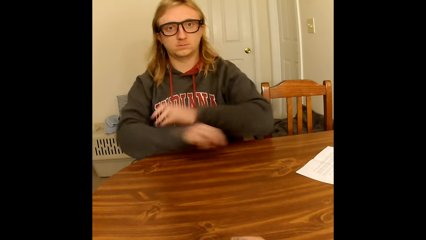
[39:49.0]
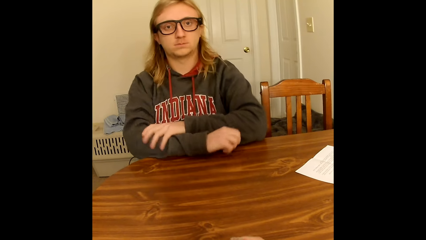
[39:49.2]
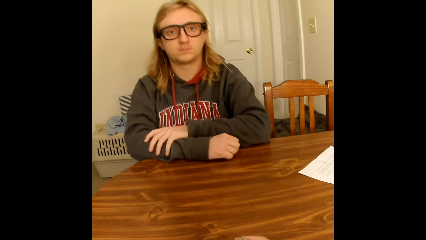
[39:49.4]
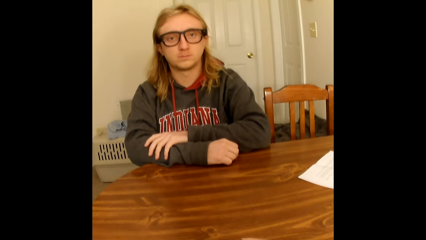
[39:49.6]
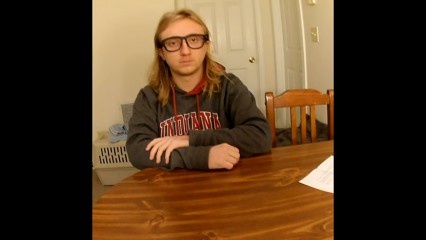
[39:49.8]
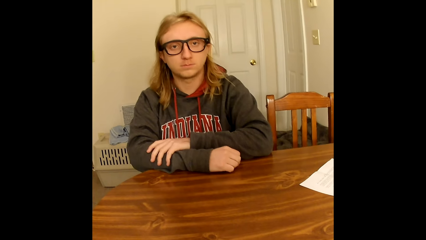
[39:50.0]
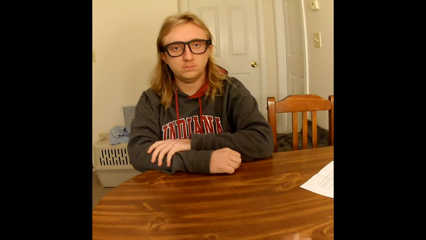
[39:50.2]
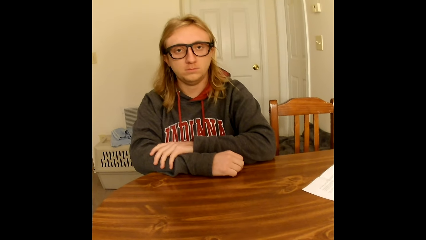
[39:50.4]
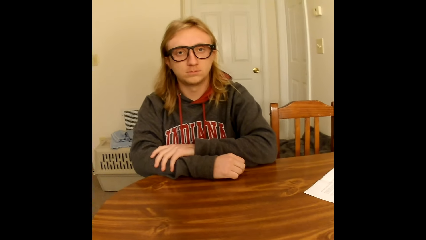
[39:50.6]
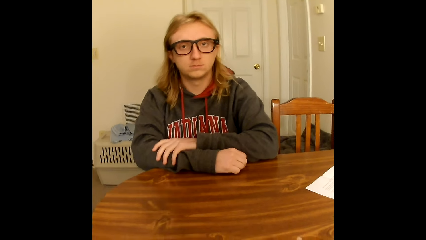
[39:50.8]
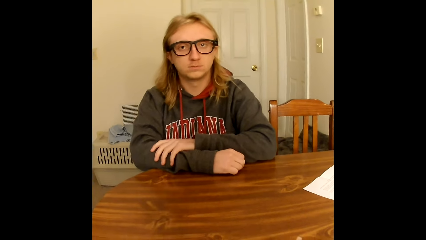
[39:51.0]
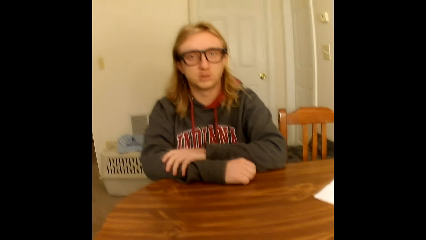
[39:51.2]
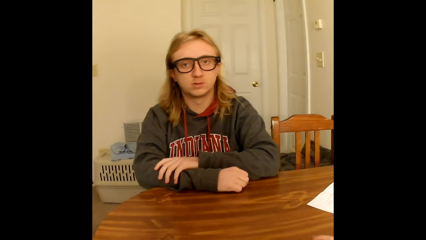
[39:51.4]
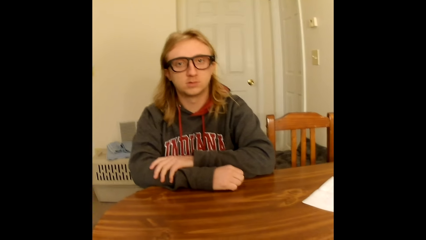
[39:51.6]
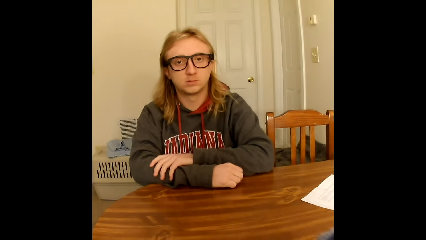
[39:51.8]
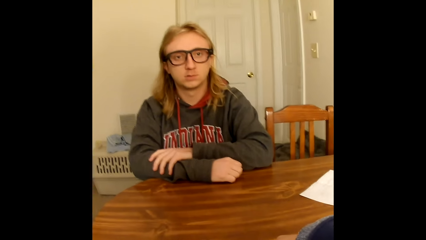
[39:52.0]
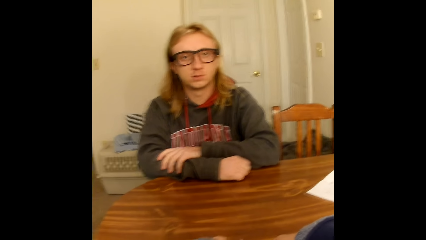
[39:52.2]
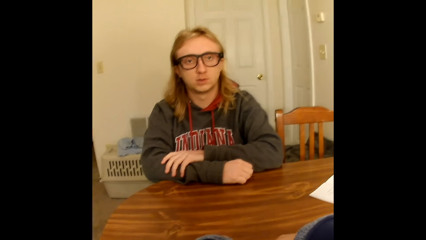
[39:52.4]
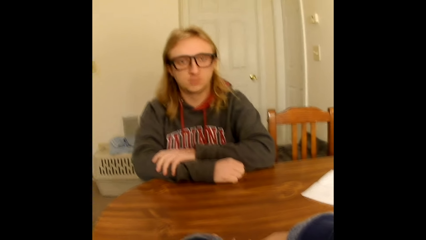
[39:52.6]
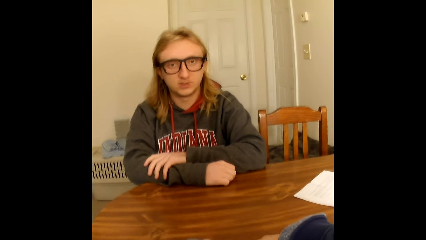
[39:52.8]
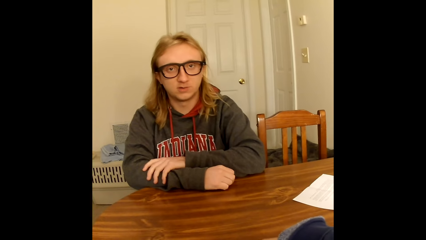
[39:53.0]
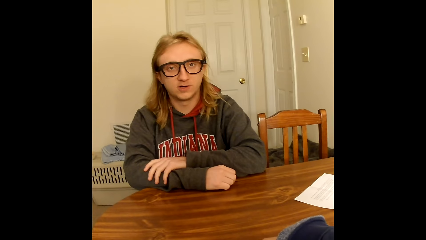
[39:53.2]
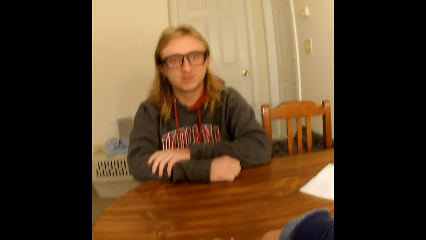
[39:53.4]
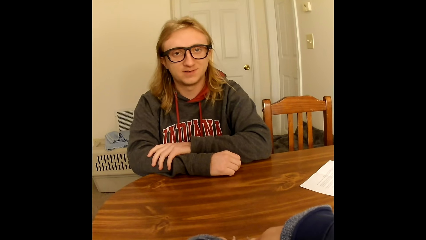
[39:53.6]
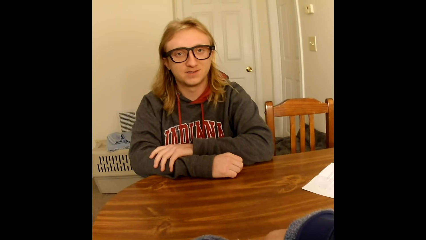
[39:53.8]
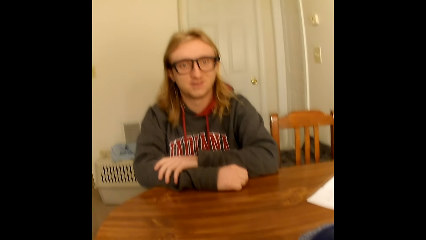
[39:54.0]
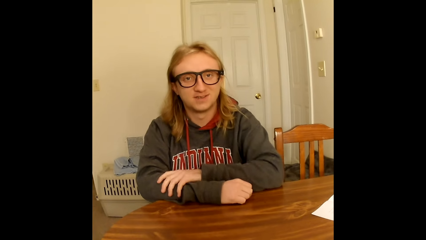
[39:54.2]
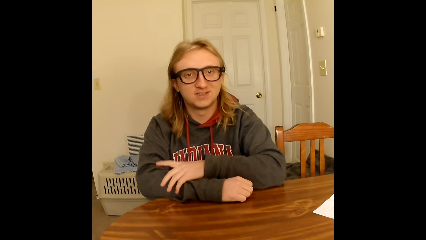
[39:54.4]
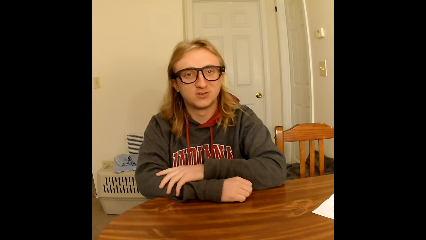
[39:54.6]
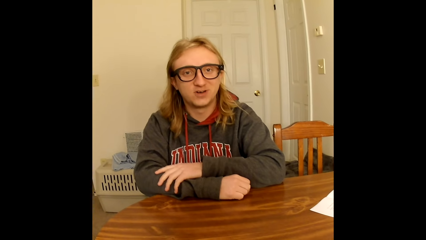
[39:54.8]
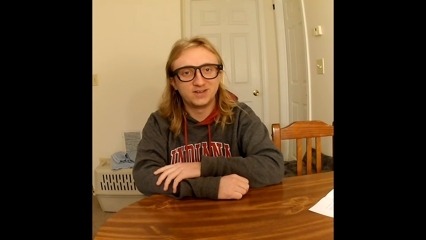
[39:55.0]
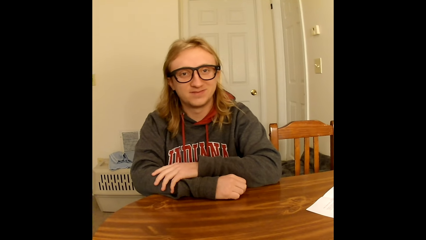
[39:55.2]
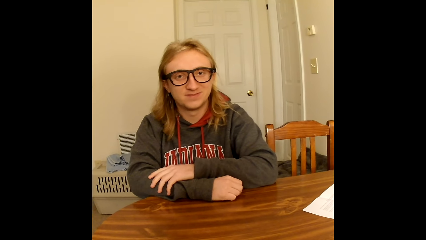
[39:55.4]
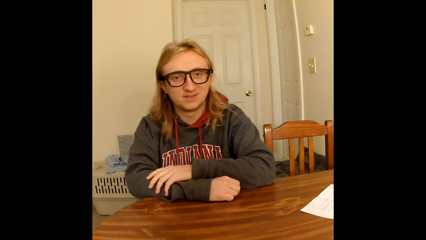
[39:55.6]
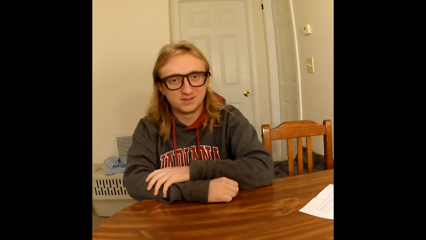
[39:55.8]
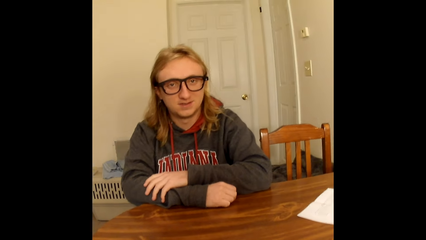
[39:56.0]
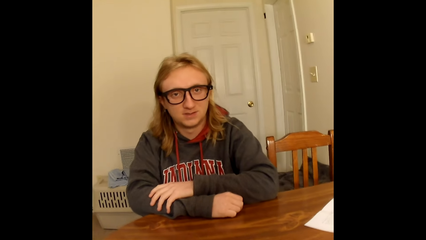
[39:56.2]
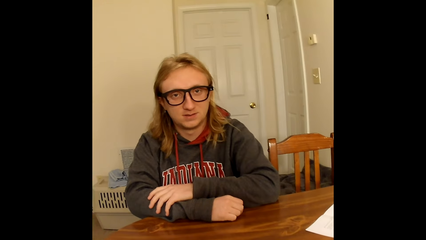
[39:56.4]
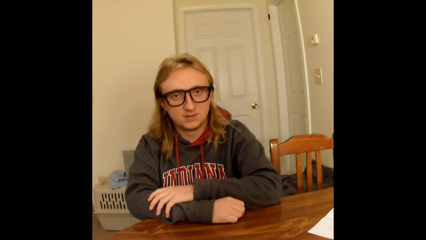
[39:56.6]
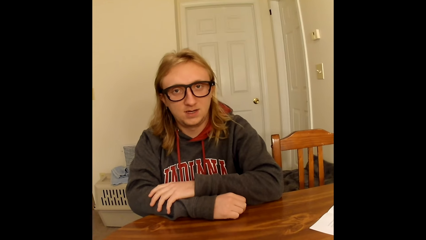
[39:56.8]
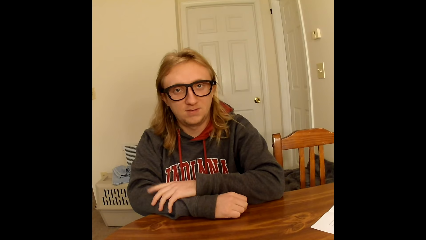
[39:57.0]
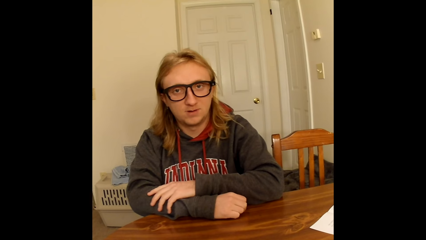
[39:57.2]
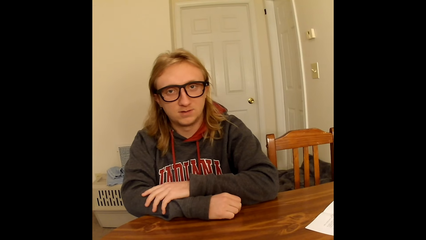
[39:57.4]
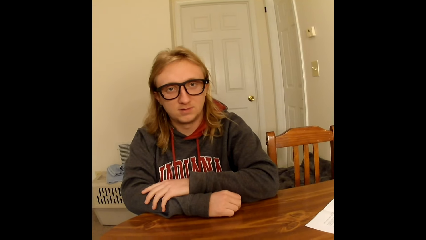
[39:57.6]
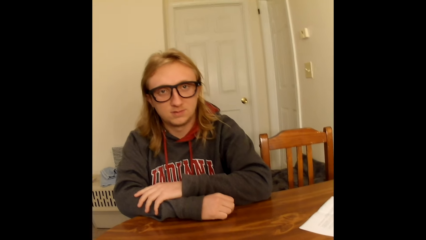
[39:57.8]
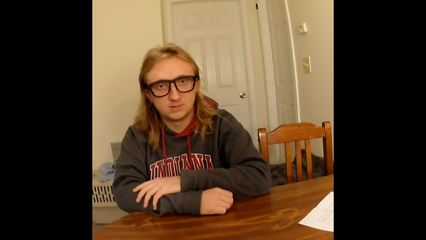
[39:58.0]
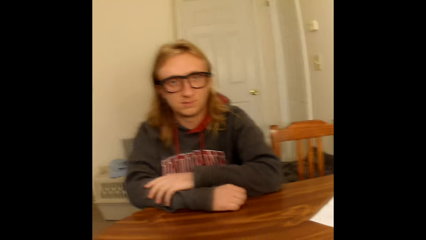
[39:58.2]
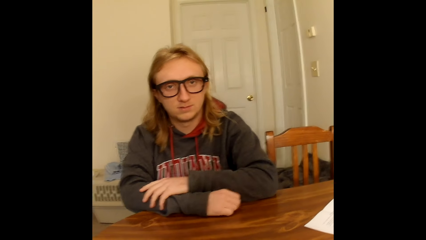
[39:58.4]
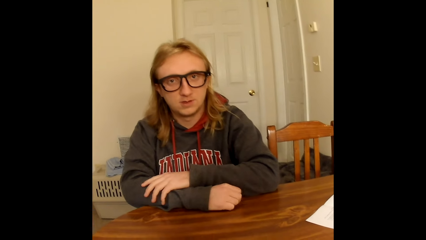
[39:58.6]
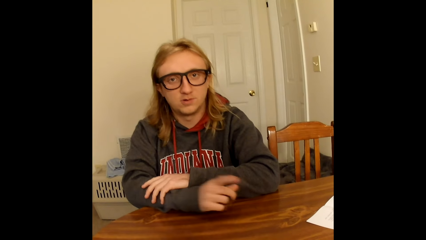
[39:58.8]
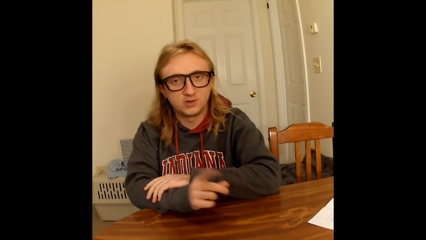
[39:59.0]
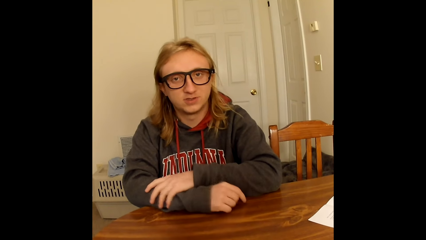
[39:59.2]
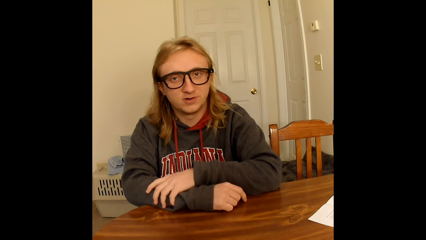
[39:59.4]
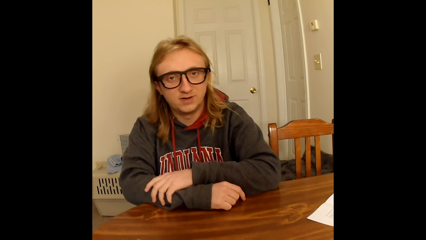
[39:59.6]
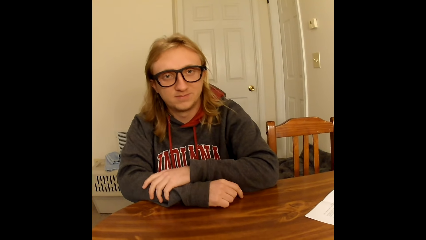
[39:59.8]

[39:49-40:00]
A man removes both hands from the pair of glasses on his face. He holds his right arm with his left hand. He touches the table with his right hand. He rests his hands on the table. The camera wearer speaks to the man. They shuffle cards on the table. The man speaks to the camera wearer. The camera wearer speaks to the man.

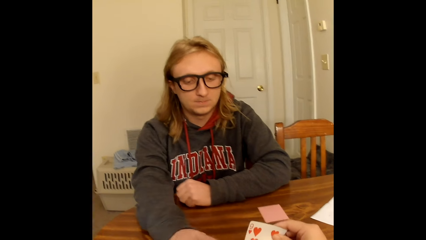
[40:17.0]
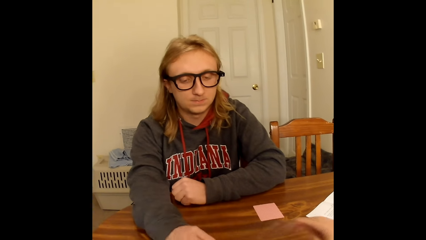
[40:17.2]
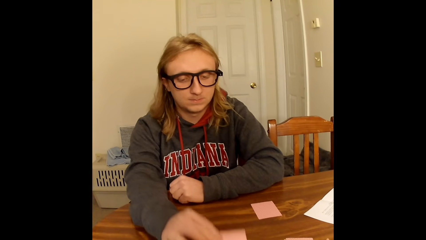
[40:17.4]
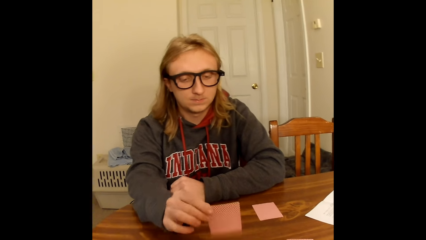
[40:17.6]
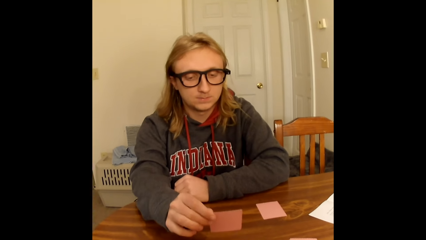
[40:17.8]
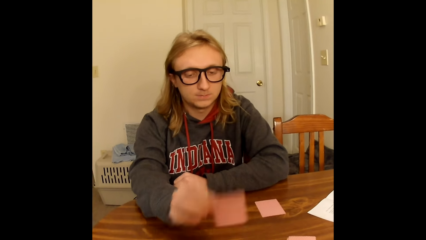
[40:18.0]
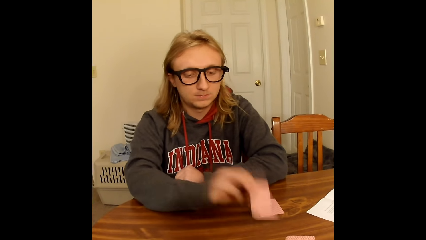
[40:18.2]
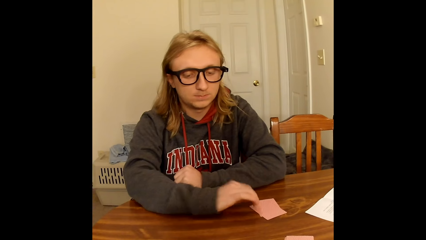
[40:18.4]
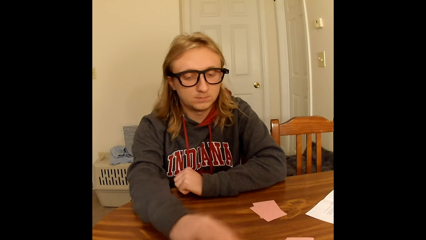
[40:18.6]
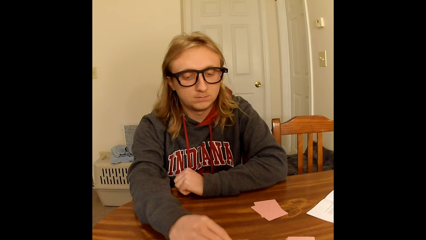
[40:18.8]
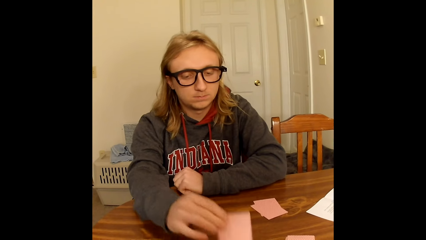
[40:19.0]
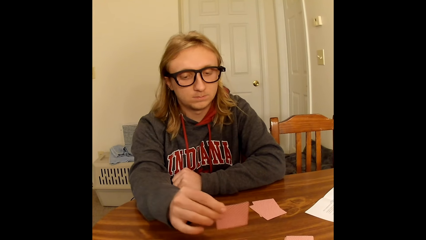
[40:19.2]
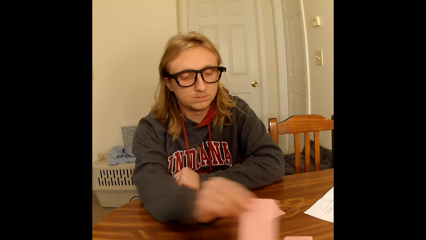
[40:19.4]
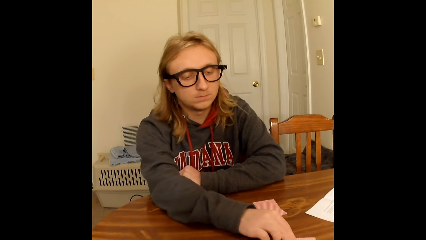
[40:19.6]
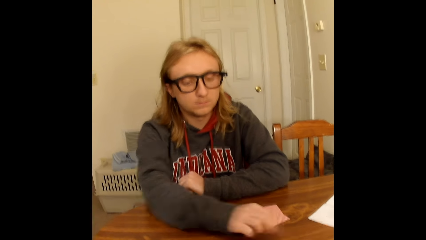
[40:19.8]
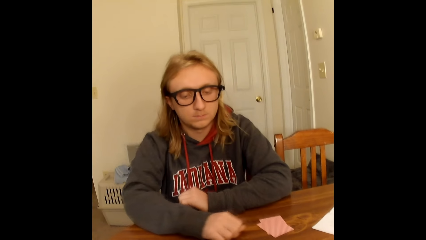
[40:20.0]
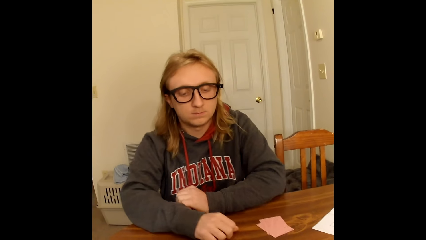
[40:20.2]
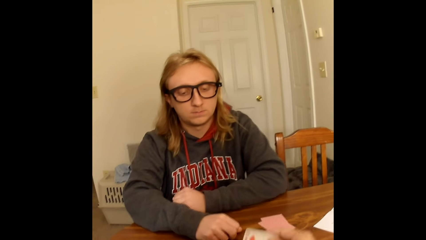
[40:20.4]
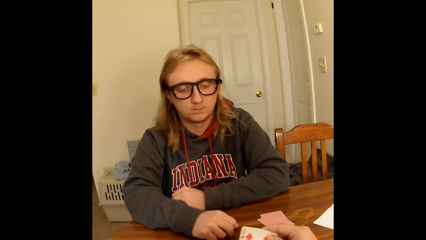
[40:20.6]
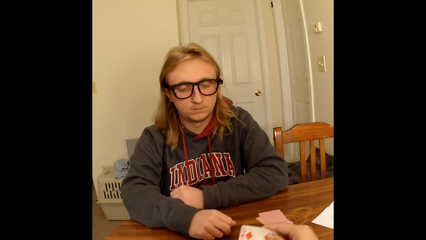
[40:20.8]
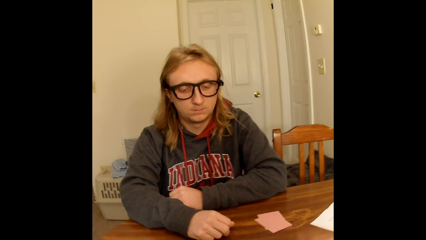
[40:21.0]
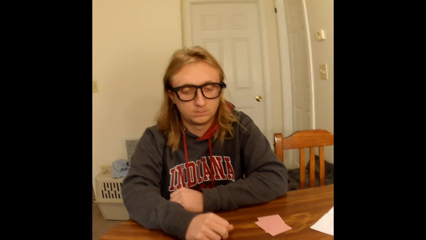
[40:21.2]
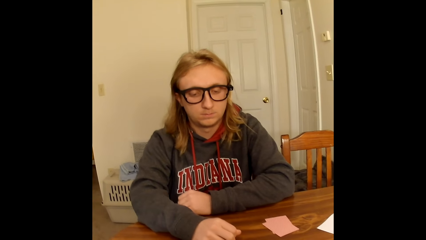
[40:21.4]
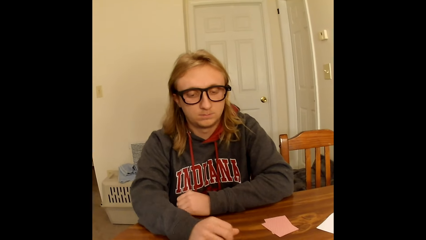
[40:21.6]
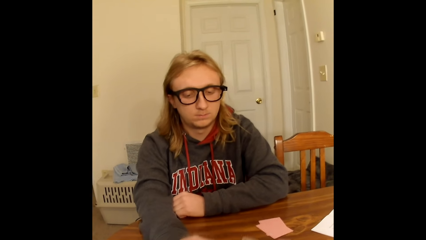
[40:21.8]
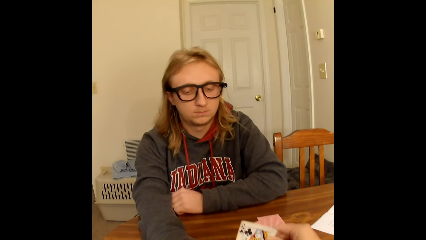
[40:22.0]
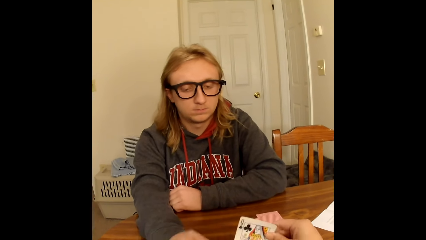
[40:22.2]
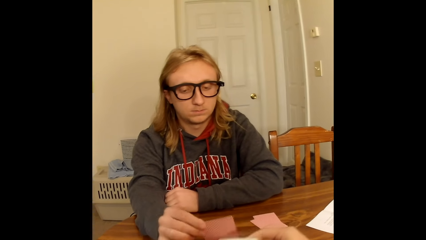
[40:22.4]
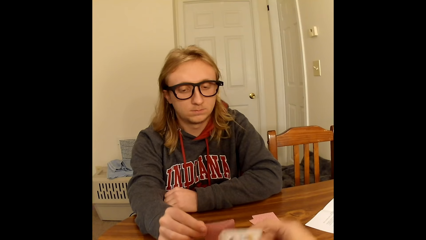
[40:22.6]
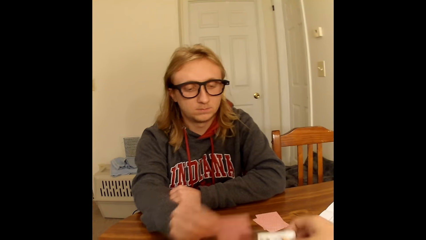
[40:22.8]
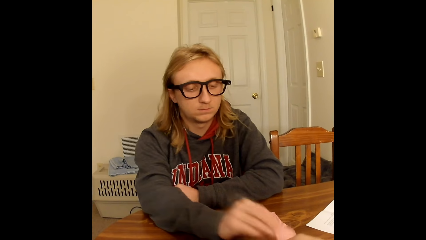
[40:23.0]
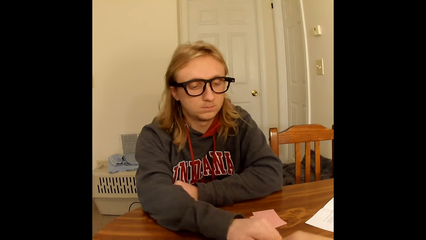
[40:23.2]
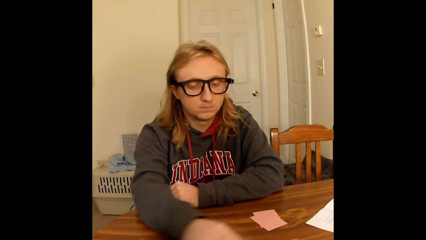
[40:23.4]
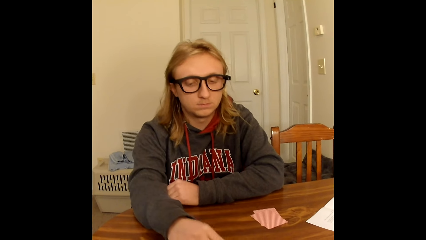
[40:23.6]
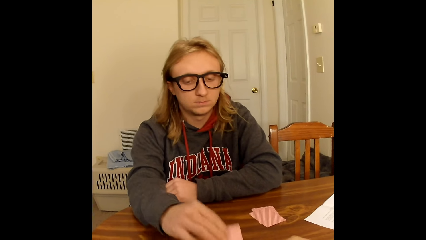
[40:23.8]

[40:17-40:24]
The camera wearer takes a playing card from a deck of face down playing cards on the table with her right hand. A man takes a playing card from the deck of face down playing cards on the table with his right hand. The camera wearer places the playing card face down on the table close to her with her right hand. She moves cards on the table. The man places the playing card face down on a deck of face down playing cards on the table close to him with his right hand, takes a playing card from the deck of face down playing cards on the table with his right hand, places the playing card face down on the table close to the camera wearer with his right hand, and touches the table with his right hand. The camera wearer takes a playing card from the deck of face down playing cards on the table with her right hand, places the playing card face down on the table close to her with her right hand, and takes a playing card from the deck of face down playing cards on the table with her right hand. The man sorts cards on the table and takes a playing card from the deck of face down playing cards on the table with his right hand. The camera wearer sorts cards on the table. She passes the playing card in her right hand to her left hand. The man places the playing card face down on the table close to the camera wearer with his right hand and takes a playing card from the deck of face down playing cards on the table with his right hand.
